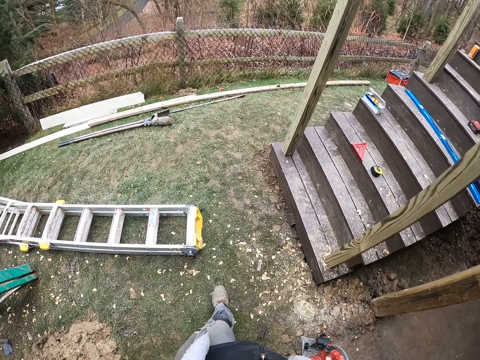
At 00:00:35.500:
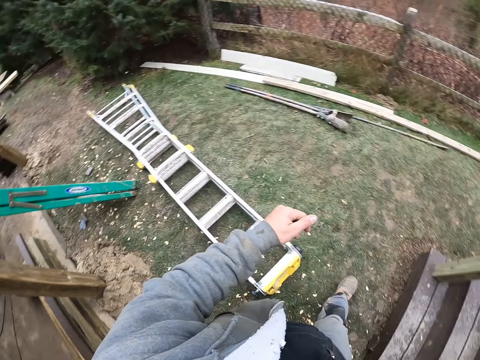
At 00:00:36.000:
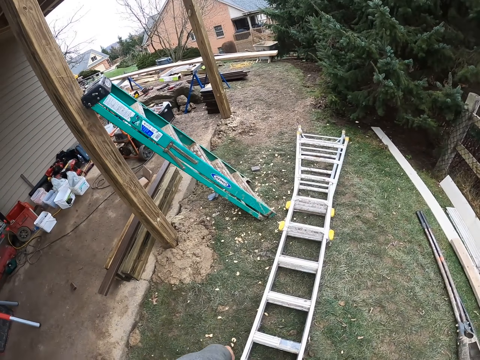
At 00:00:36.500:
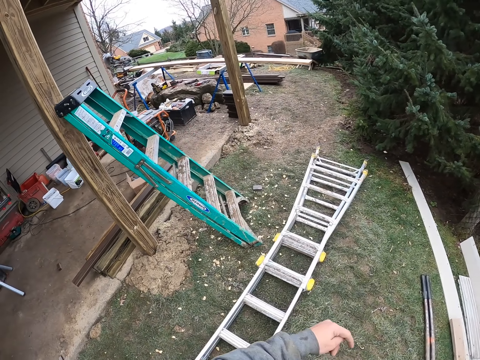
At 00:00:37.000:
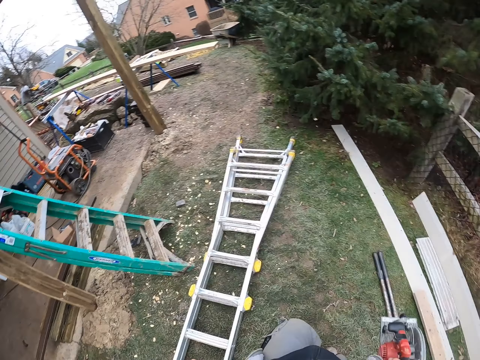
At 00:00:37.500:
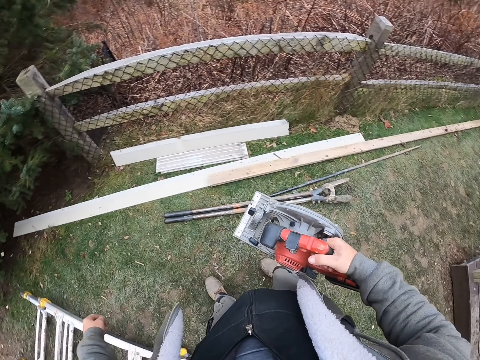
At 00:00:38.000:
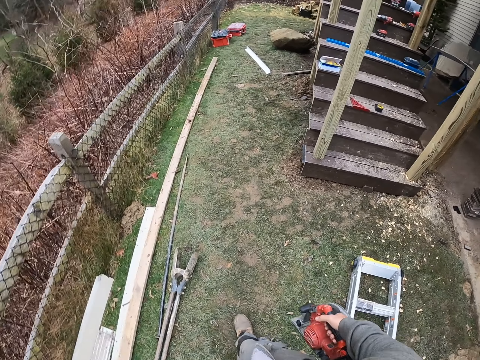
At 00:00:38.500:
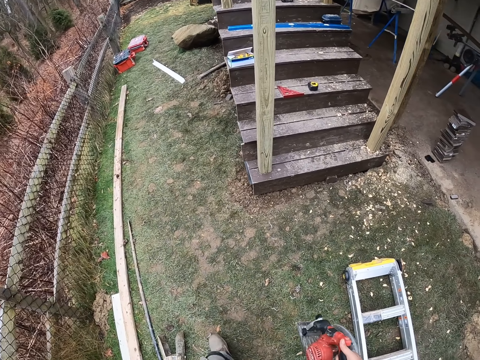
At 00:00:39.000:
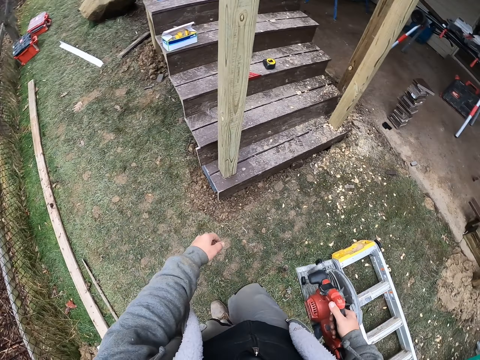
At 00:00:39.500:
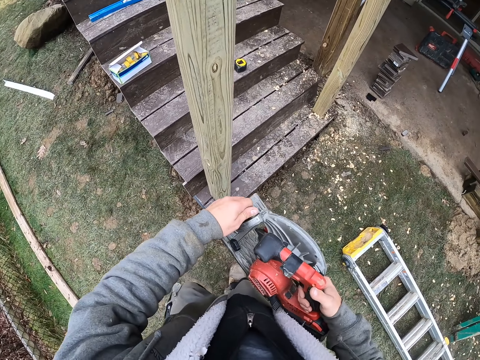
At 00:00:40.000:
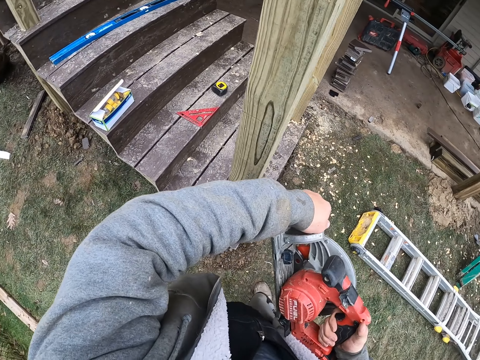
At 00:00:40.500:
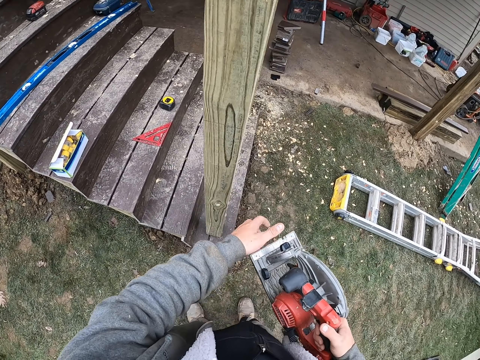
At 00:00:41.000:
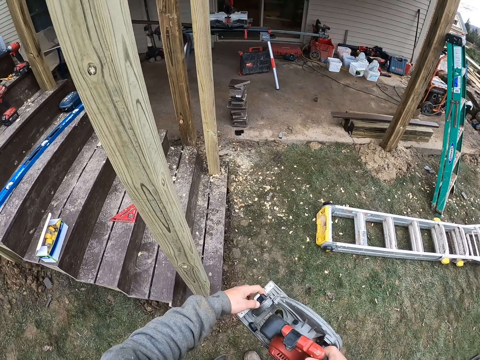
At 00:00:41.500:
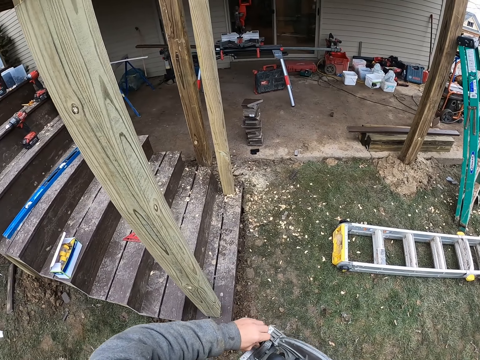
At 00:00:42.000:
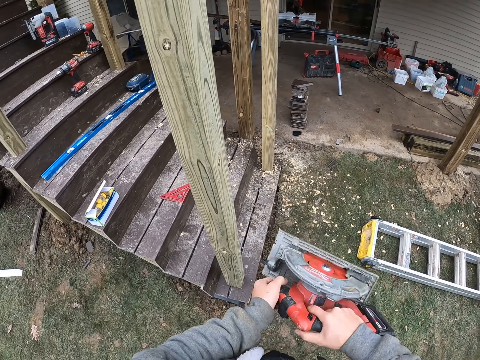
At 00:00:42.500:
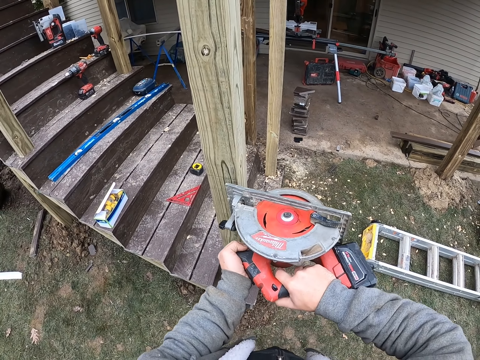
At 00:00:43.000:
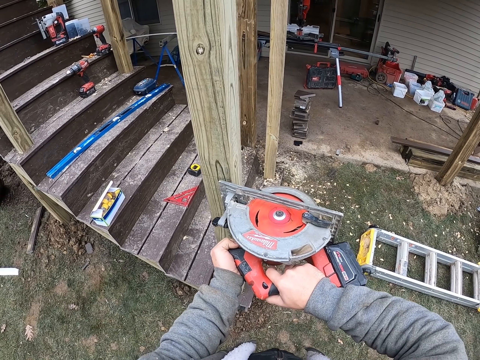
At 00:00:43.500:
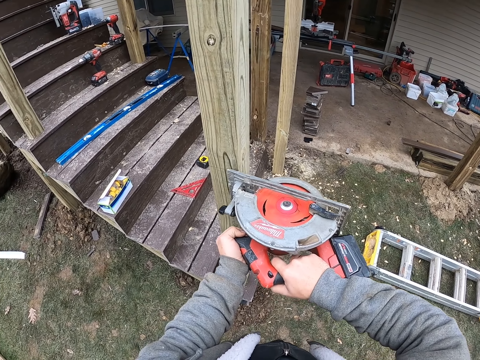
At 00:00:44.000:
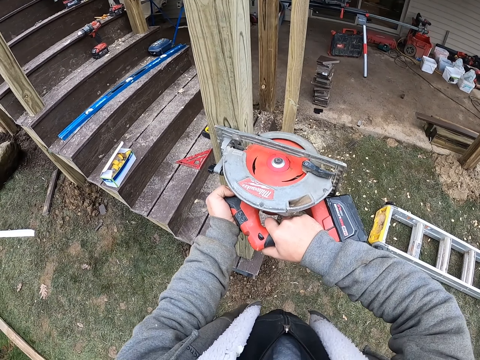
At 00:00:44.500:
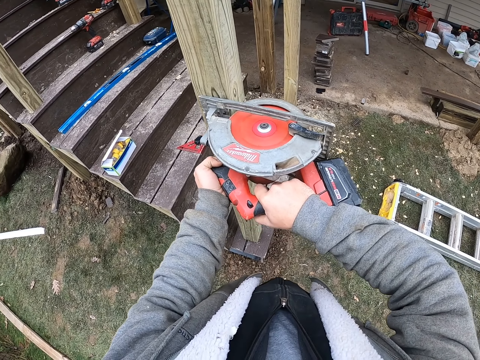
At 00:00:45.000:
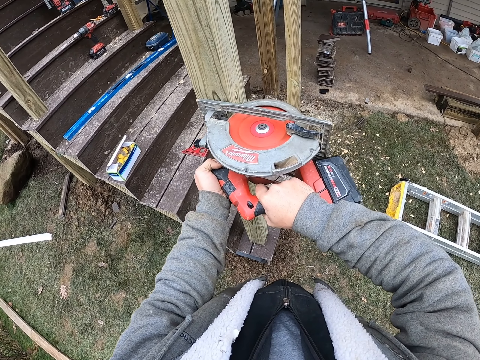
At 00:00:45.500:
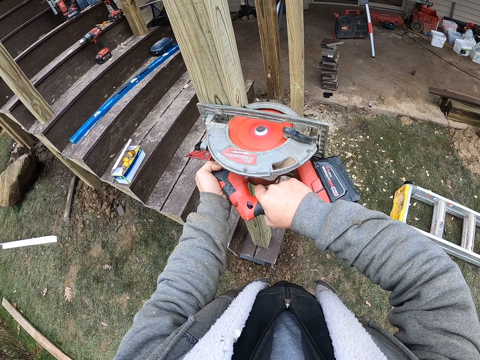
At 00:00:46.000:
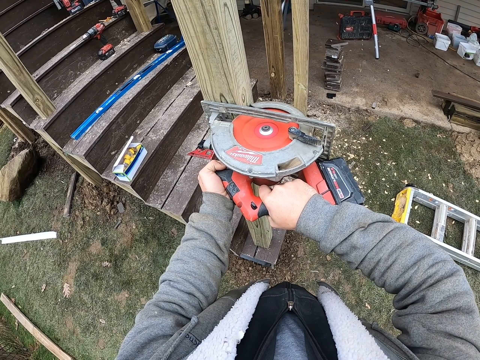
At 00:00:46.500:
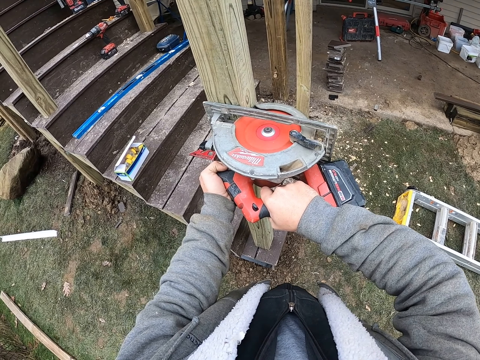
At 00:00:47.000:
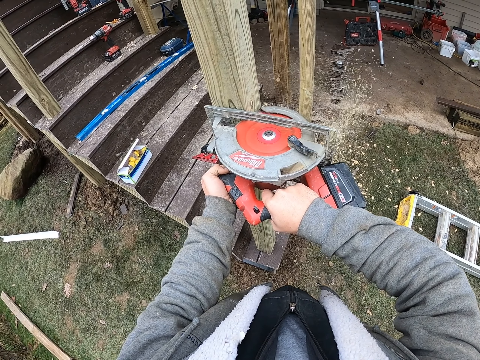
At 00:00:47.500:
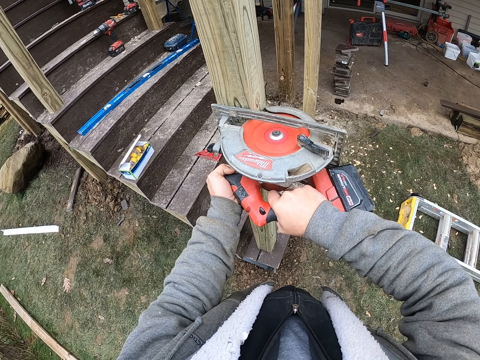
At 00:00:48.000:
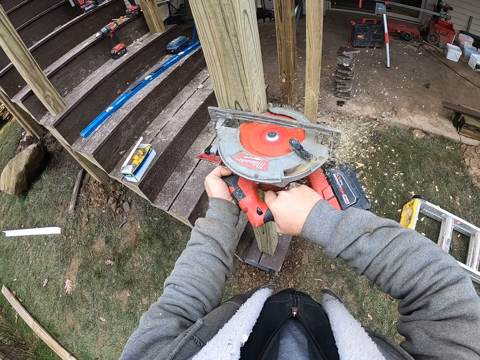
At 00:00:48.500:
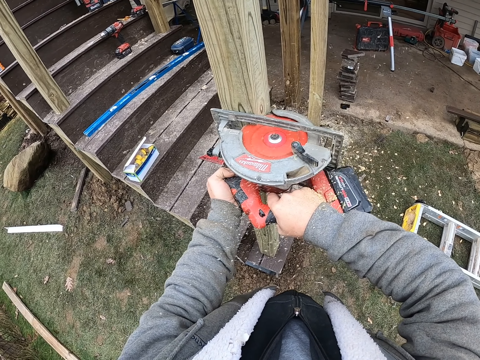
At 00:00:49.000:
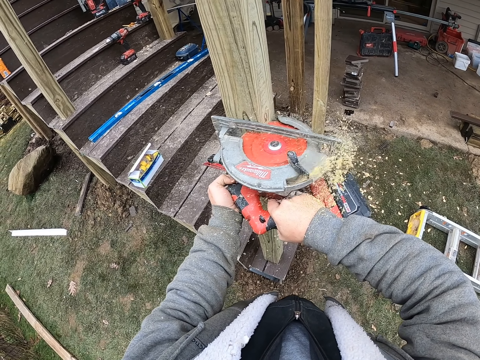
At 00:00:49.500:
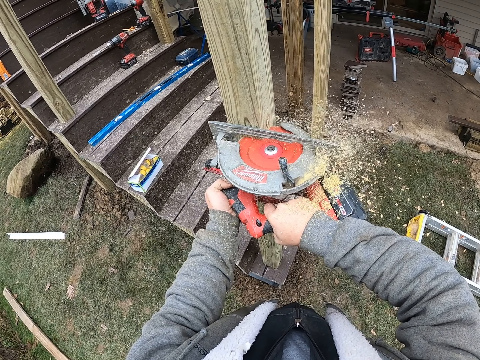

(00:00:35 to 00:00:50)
The camera wearer moves towards the timber wood. They adjust the wood cutter. They start the circular saw. They cut the wood using the wood cutter.

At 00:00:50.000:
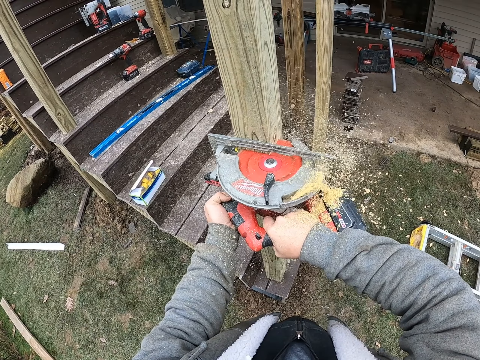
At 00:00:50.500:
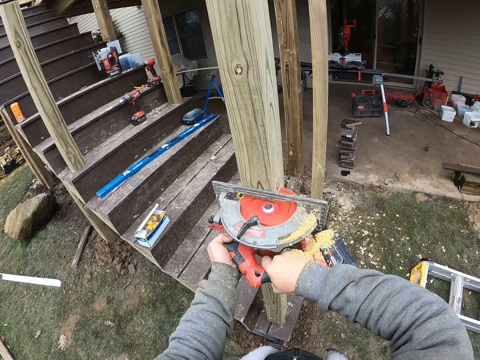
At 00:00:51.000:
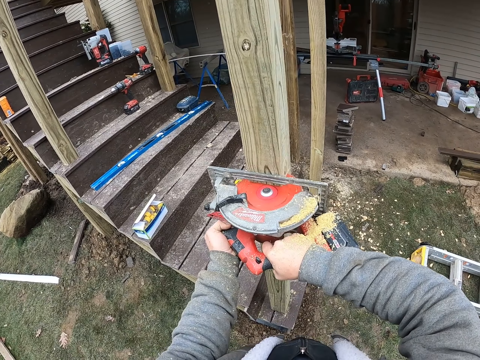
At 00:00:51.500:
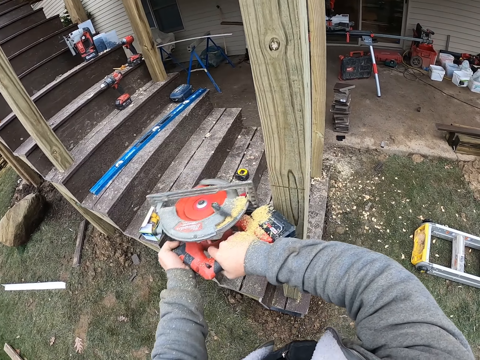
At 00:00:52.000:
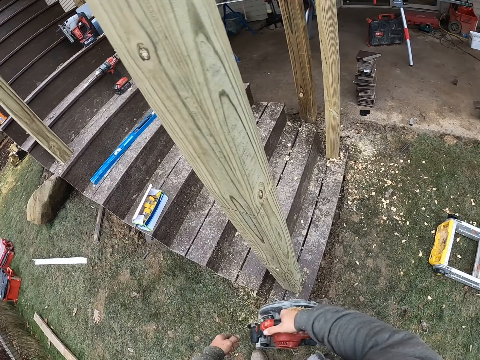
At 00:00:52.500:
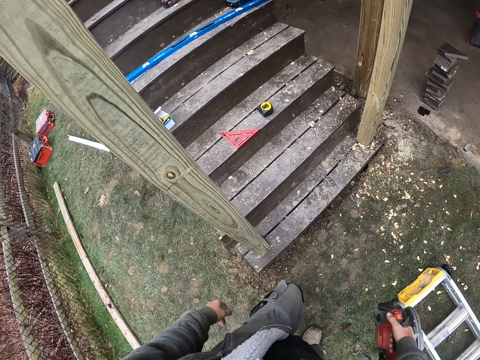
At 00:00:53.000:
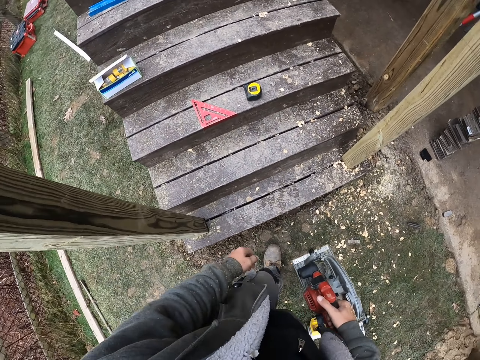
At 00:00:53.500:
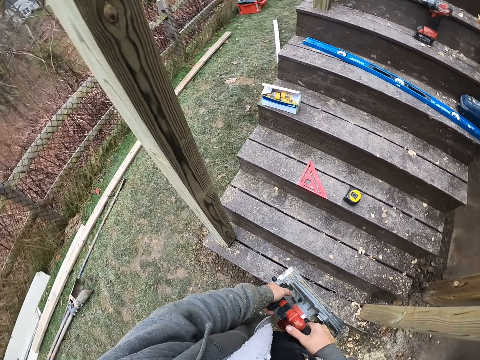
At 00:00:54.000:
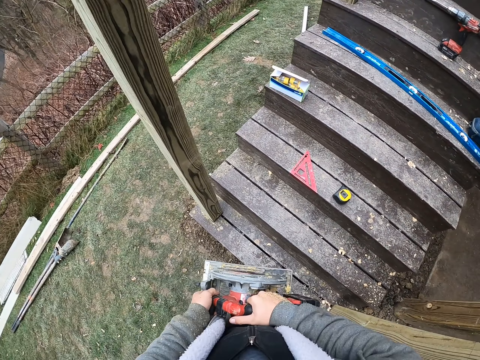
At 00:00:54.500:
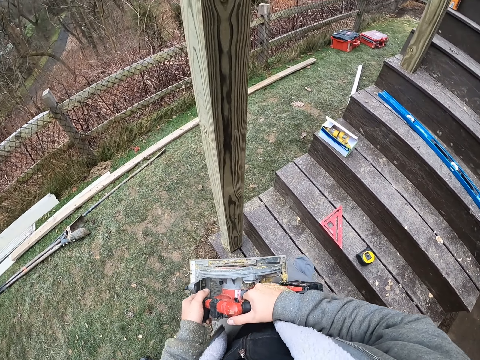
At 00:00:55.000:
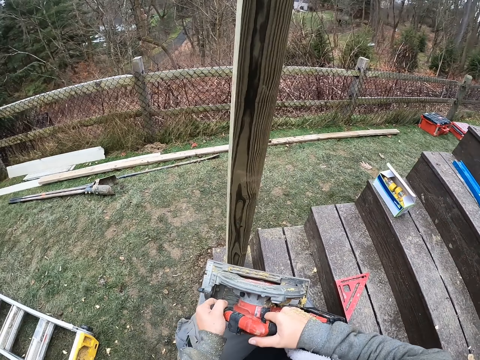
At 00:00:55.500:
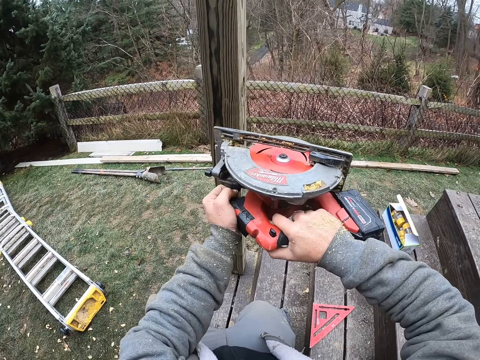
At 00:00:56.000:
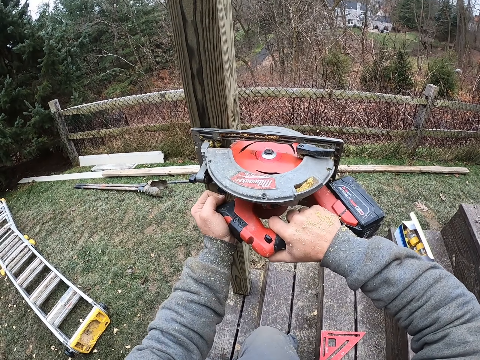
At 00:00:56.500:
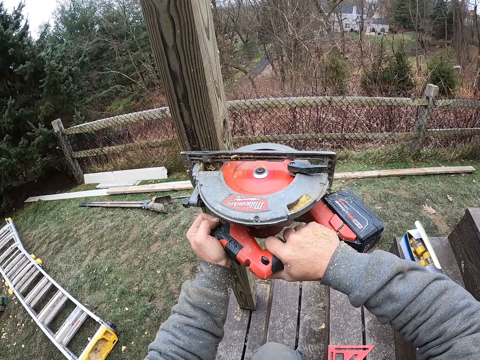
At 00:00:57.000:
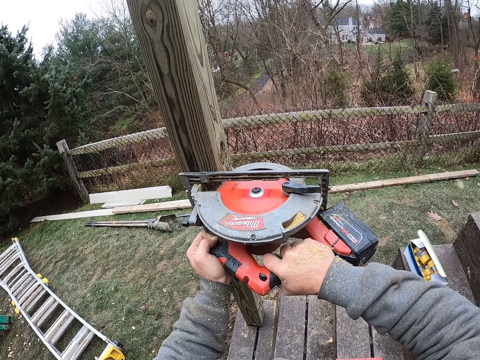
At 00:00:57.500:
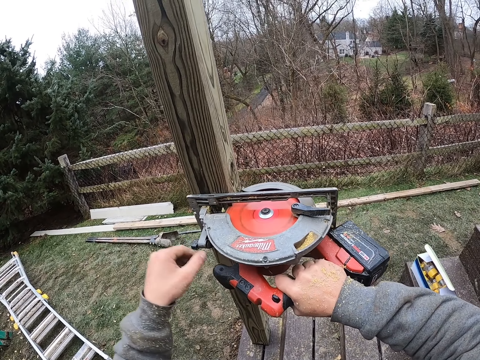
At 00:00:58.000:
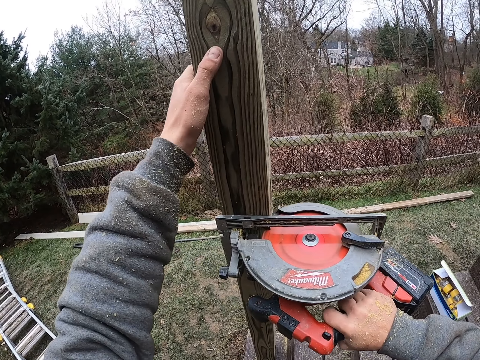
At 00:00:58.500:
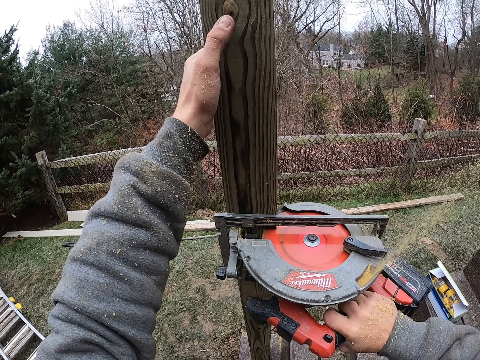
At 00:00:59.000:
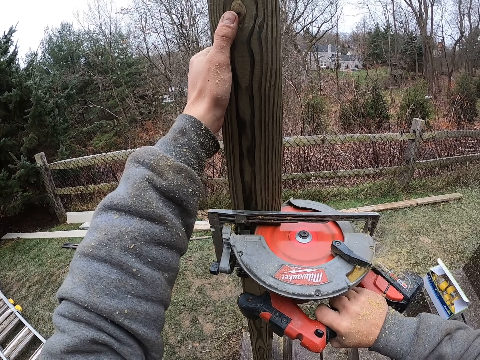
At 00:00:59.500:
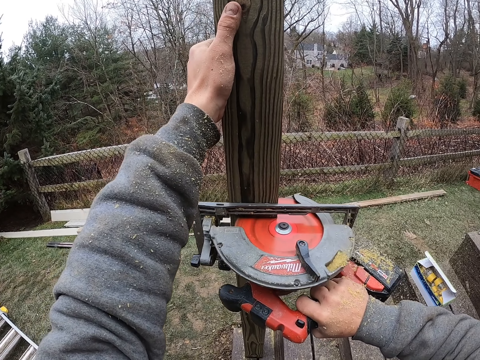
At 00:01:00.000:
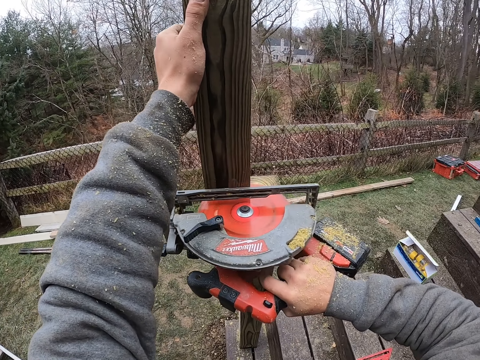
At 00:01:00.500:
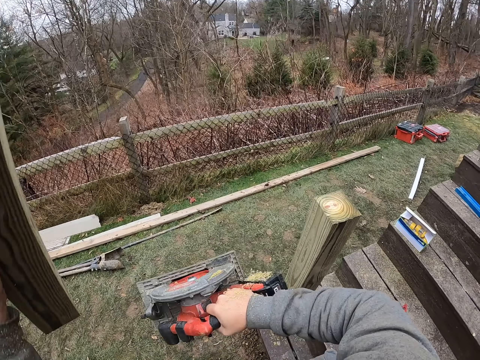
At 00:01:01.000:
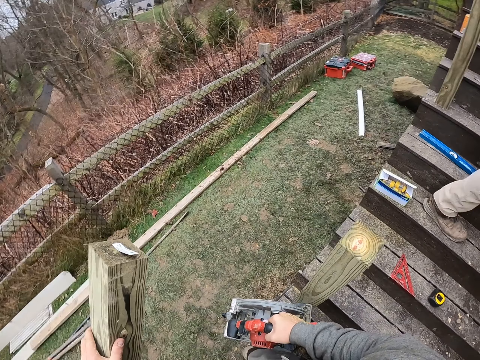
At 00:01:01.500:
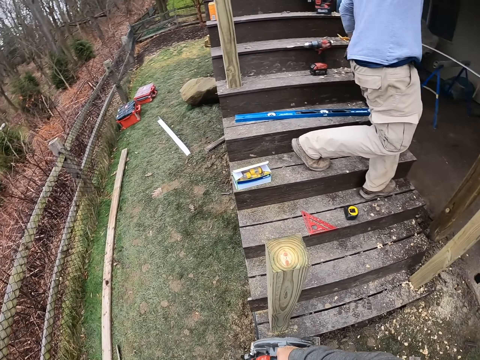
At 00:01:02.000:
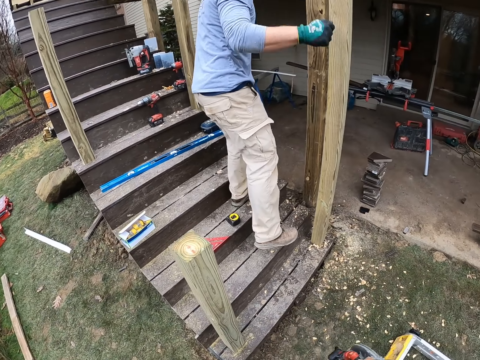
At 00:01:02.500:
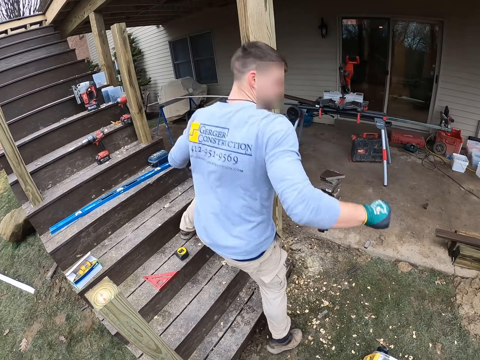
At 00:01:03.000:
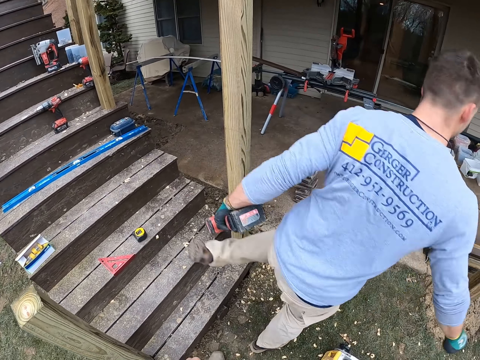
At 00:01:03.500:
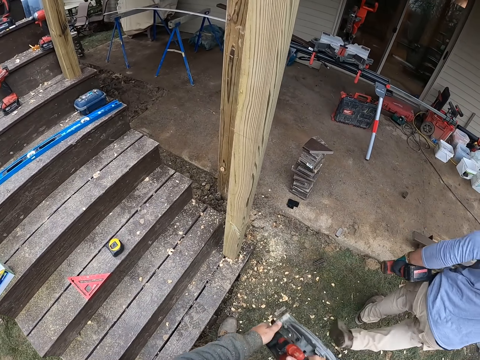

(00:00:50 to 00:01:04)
The camera wearer cuts the wood using the wood cutter. They hold the wood. They put down the timber wood. A person climbs down the staircase.
